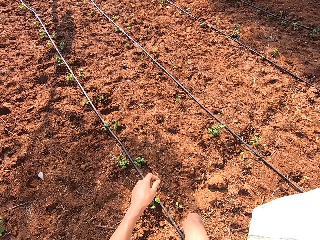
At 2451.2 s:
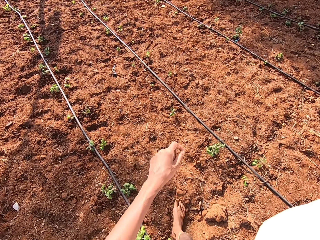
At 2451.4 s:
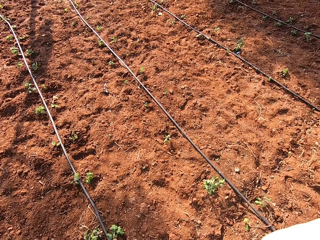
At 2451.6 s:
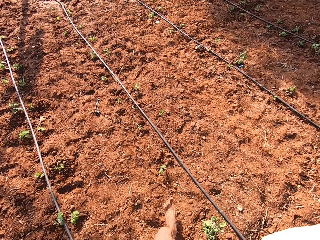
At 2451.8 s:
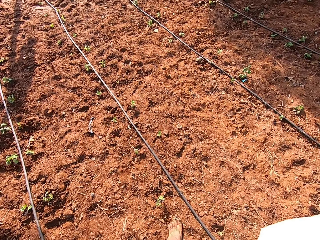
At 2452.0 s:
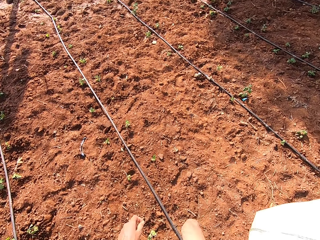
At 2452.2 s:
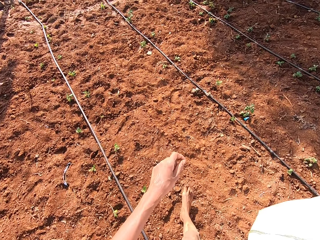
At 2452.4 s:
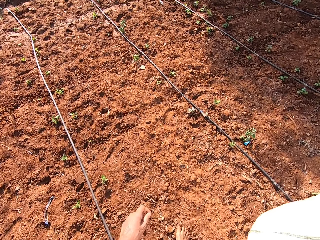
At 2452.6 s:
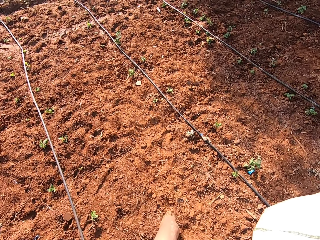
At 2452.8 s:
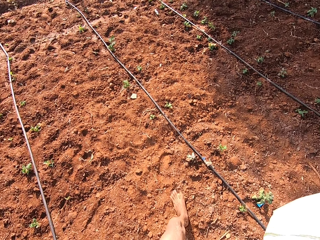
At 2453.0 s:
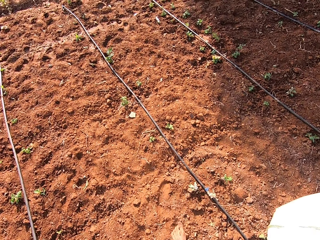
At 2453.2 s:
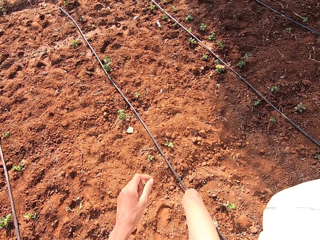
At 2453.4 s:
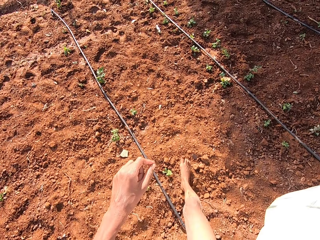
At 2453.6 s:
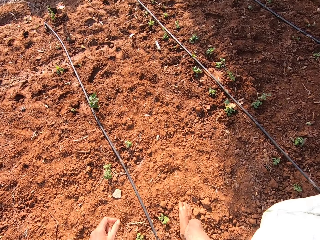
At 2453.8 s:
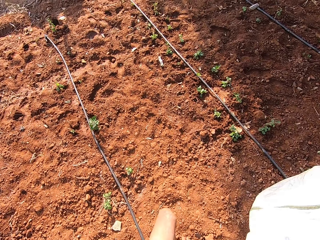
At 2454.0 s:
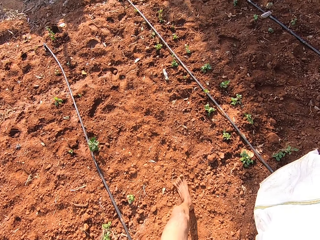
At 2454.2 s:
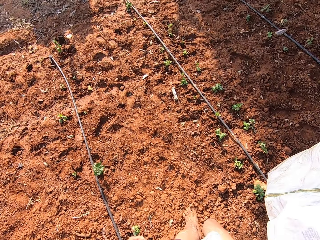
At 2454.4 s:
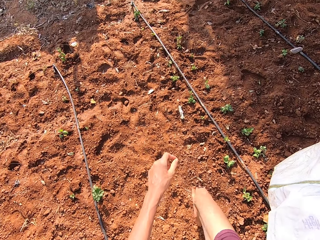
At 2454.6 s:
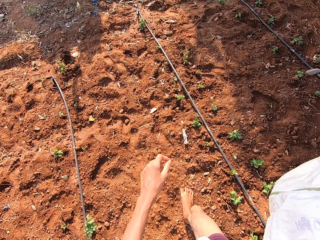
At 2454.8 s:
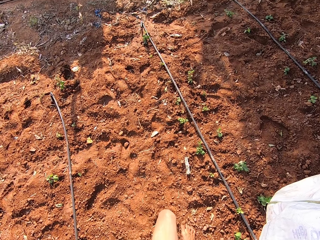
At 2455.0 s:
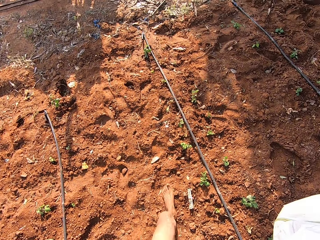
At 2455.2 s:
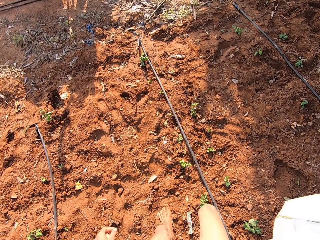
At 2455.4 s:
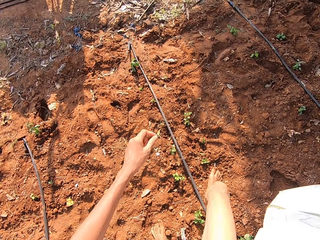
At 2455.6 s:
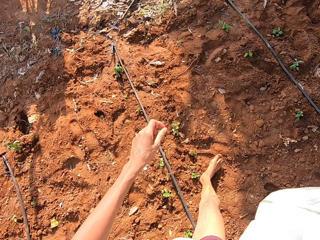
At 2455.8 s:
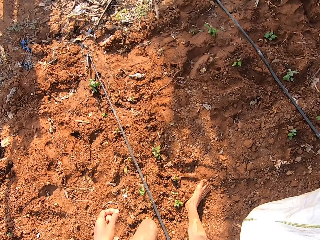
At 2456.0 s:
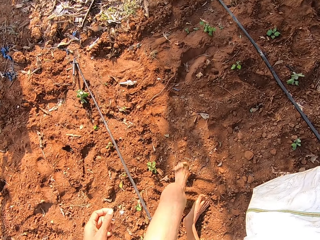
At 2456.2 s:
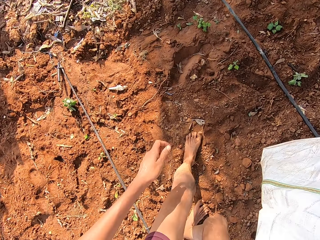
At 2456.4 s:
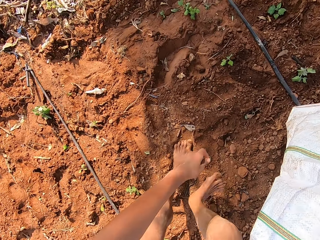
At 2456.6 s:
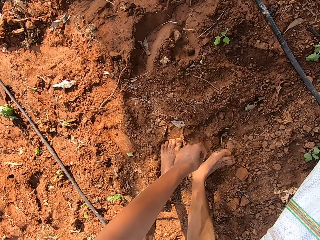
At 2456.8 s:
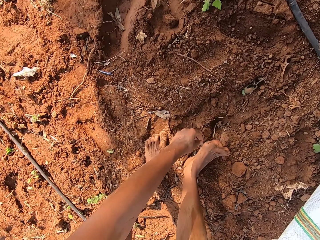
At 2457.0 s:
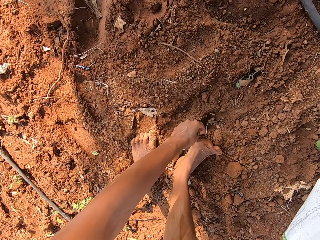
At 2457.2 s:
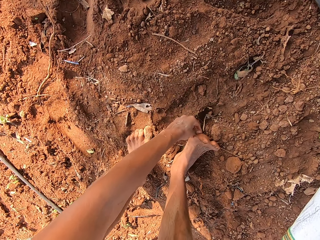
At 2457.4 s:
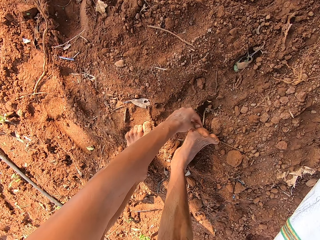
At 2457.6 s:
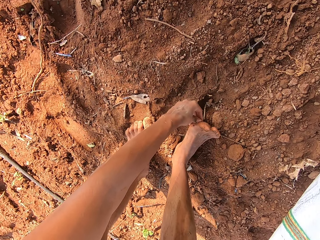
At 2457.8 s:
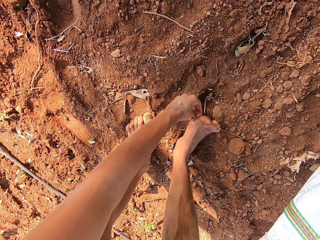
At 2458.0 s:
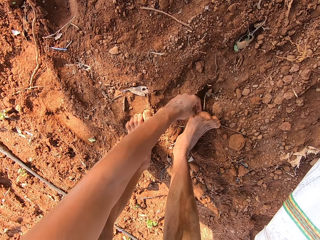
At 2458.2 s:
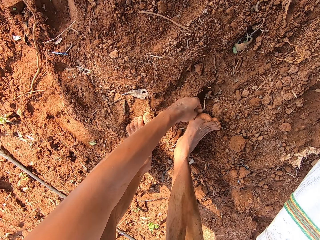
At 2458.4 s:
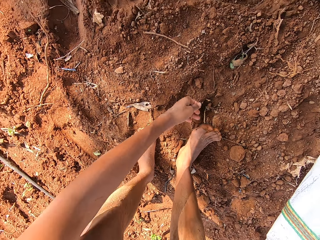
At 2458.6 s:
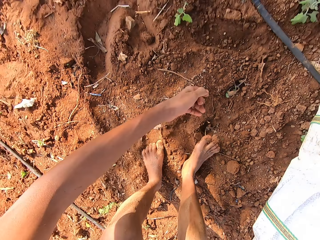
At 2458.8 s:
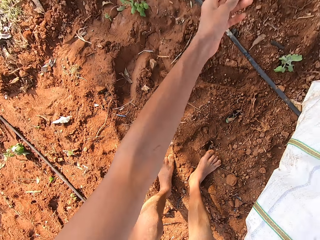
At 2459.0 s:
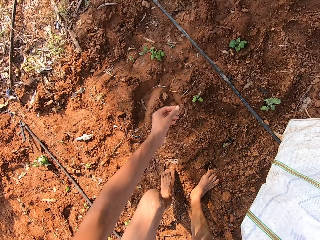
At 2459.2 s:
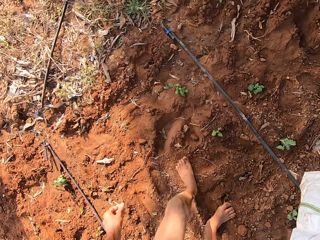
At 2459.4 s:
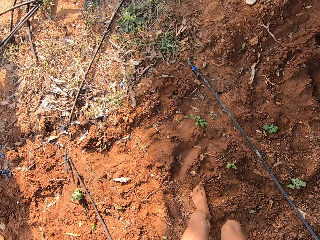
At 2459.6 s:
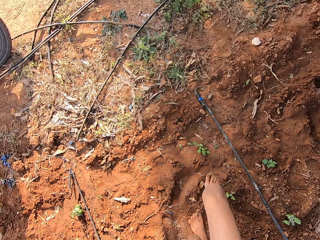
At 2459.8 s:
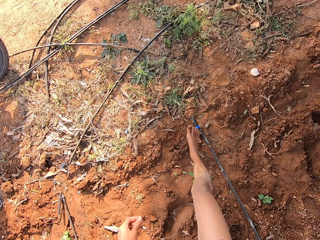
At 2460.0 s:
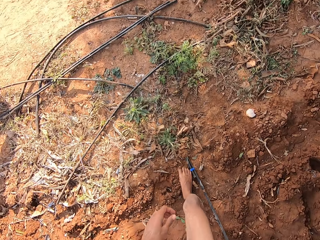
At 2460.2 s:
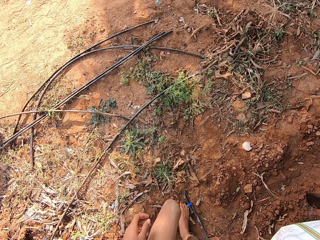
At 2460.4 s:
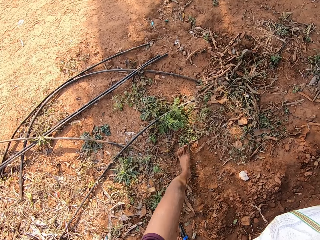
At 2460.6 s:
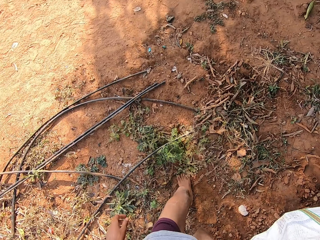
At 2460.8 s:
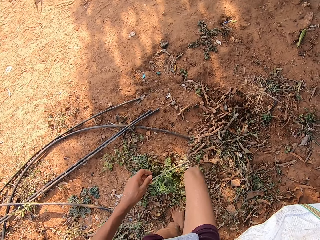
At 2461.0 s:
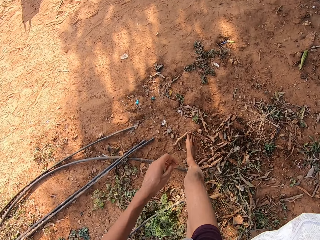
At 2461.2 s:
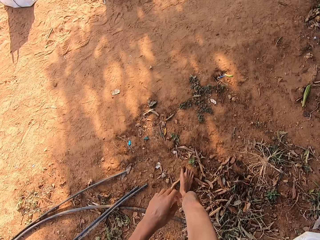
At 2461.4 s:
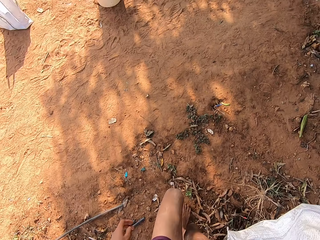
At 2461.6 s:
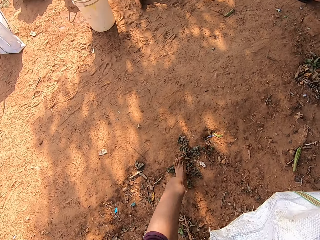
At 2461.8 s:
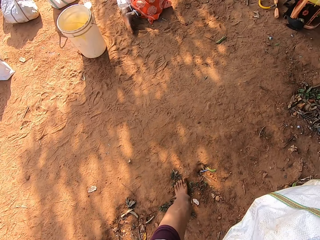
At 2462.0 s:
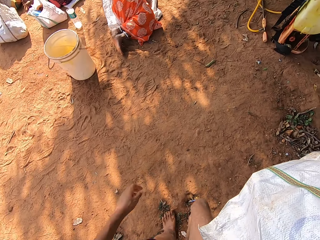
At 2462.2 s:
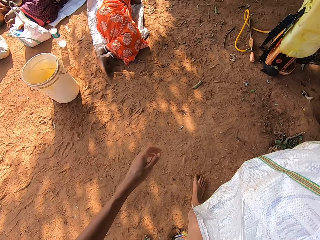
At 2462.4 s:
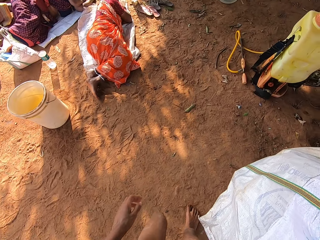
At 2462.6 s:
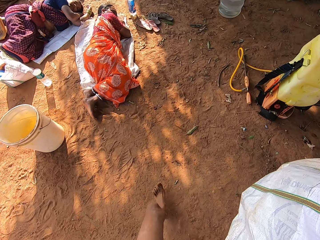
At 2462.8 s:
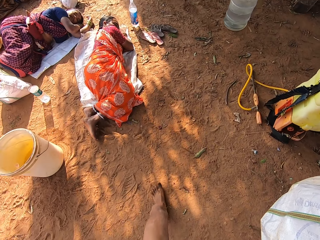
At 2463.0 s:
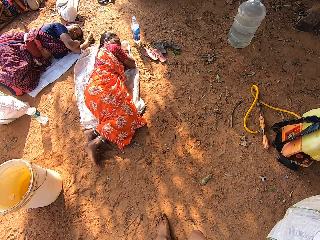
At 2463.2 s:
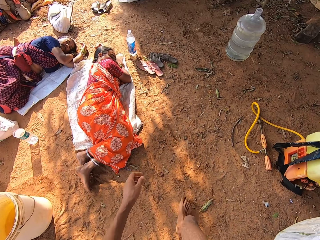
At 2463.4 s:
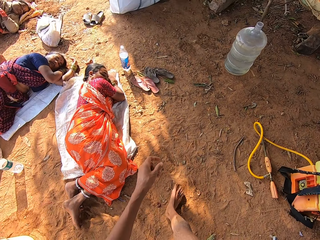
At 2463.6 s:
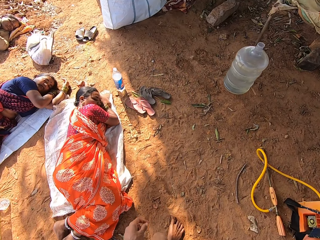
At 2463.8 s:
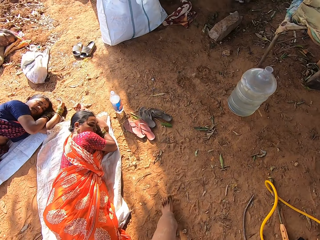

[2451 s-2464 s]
The camera wearer removes a stone or thorn under his leg with his left hand. He throws the stone on the ground with his left hand. He walks on the field.

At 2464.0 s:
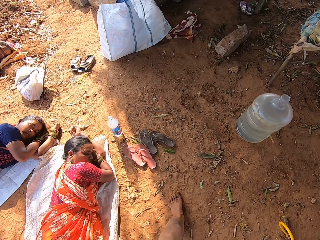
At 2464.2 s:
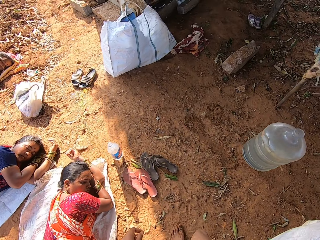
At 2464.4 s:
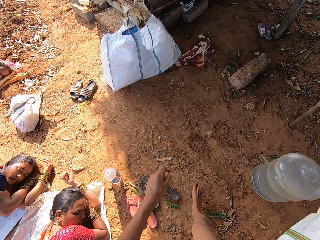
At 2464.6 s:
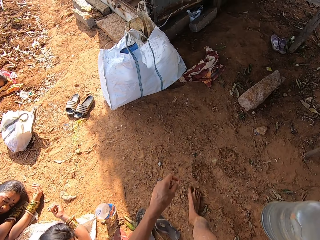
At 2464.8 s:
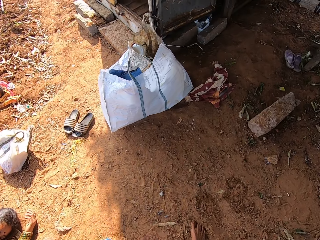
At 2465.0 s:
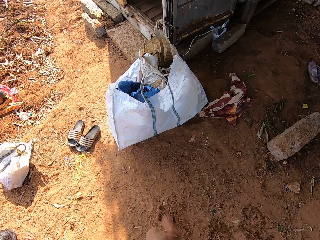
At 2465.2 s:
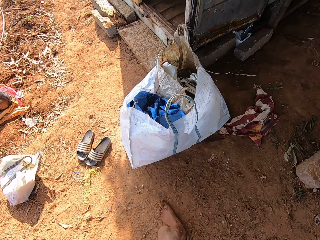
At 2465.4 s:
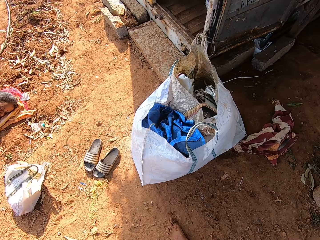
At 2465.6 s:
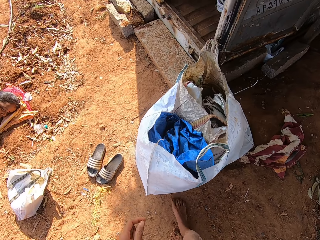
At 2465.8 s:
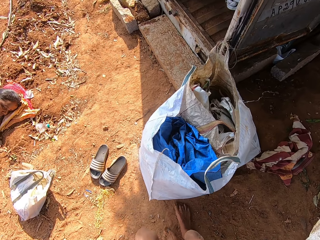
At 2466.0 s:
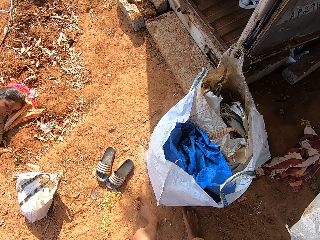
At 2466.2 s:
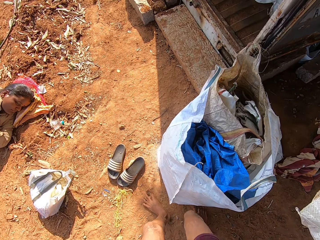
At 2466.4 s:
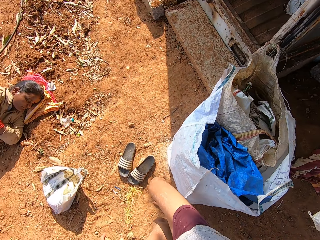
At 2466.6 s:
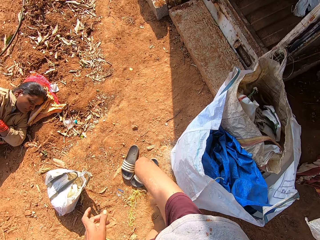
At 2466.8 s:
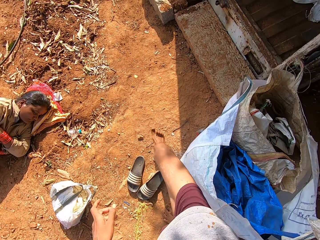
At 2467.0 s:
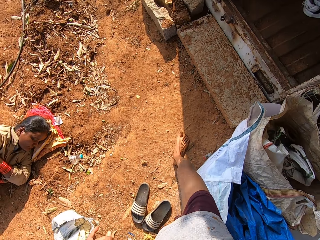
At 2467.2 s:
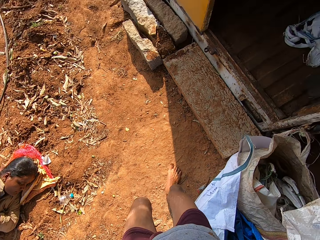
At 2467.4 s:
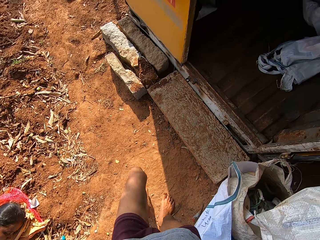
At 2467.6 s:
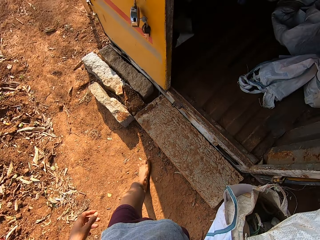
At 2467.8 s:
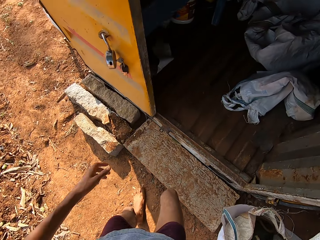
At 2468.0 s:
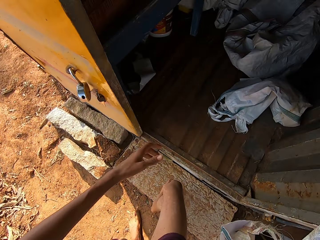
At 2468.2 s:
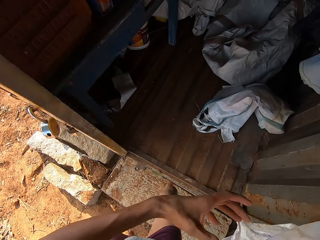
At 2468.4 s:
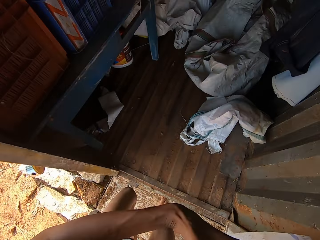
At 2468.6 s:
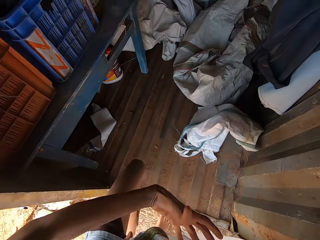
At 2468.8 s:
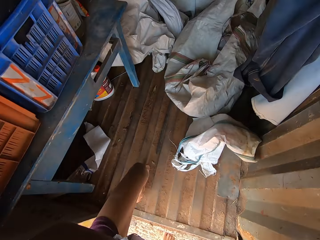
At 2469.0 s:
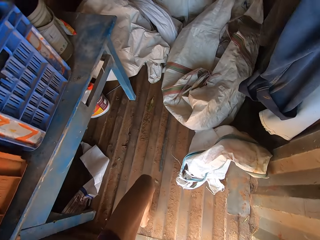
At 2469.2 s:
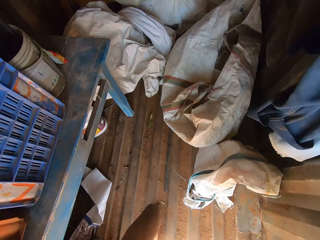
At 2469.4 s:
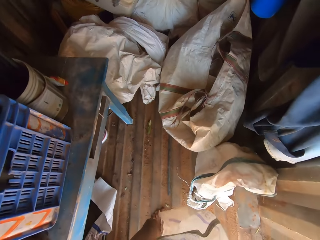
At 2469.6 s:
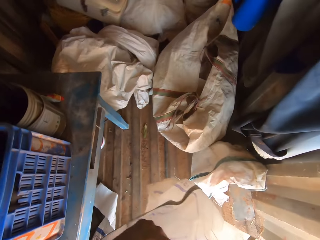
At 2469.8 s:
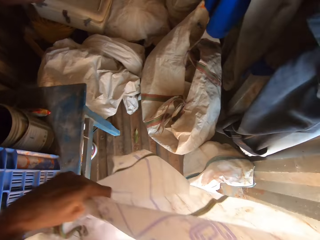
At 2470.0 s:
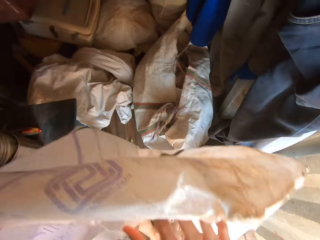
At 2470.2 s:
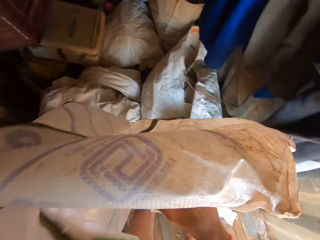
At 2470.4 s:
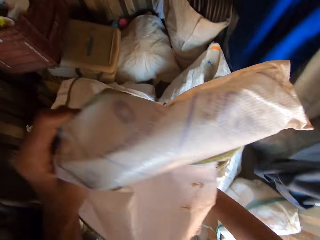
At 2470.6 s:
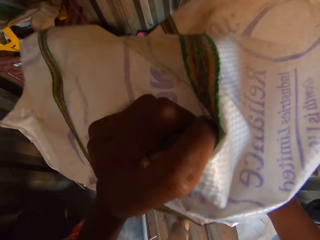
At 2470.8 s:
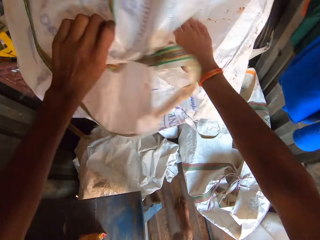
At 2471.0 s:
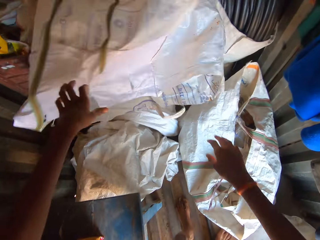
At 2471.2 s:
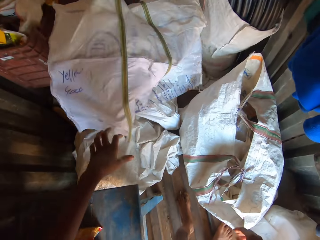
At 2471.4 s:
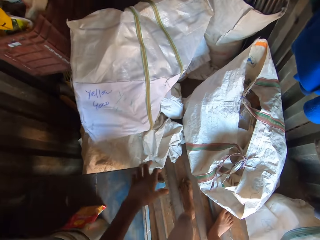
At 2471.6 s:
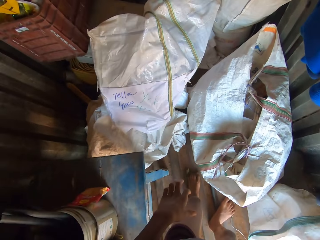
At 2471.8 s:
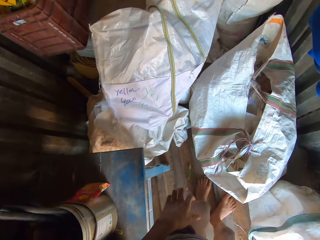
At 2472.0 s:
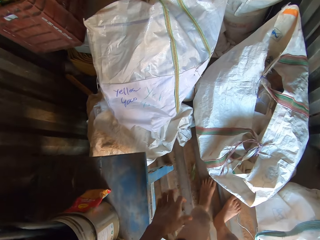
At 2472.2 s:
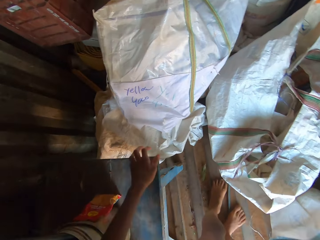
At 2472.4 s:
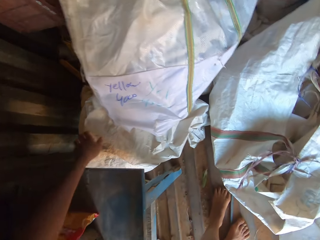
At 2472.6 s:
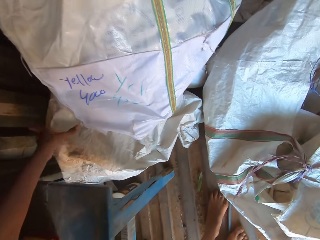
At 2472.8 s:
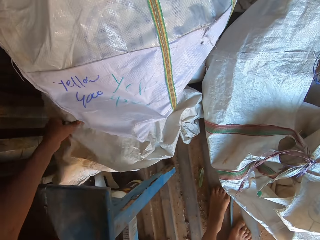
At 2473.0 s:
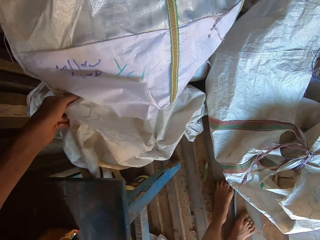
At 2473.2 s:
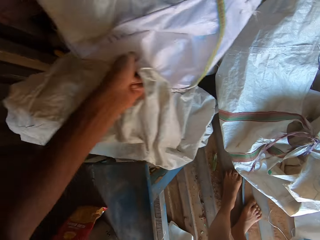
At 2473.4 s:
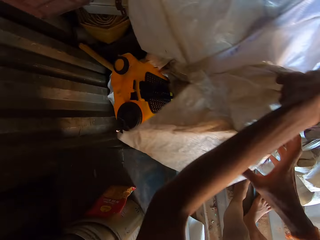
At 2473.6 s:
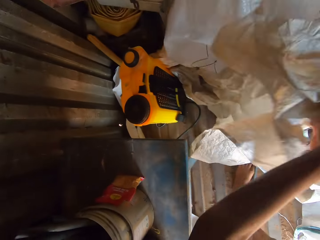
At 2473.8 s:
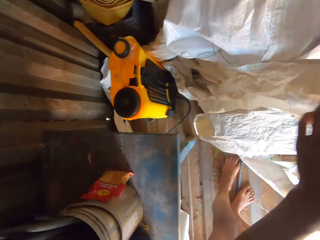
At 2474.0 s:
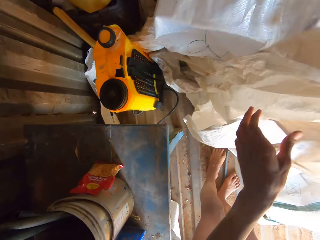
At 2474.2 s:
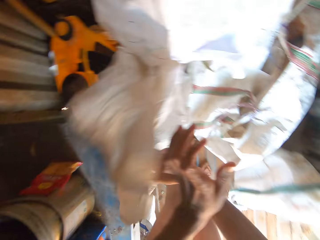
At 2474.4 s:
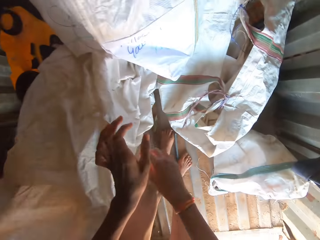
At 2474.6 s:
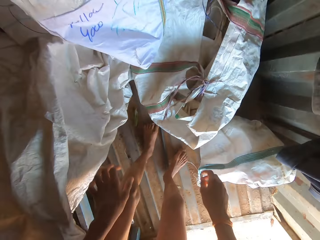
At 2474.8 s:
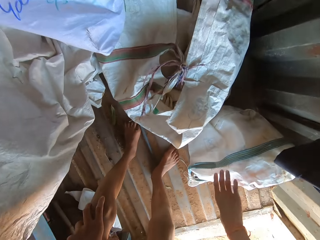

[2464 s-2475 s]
The camera wearer enters a storage container. He holds the sack with both hands. He throws the sack on a pile of sacks on the floor with both hands. He picks up a sack from the floor with his left hand. He holds the sack with his right hand. He adjusts the sack with his right hand.
